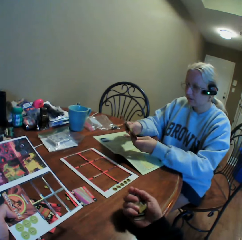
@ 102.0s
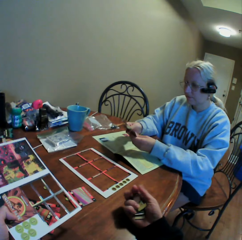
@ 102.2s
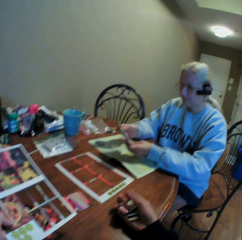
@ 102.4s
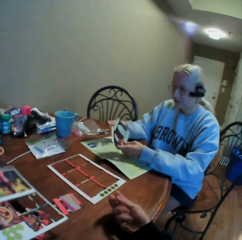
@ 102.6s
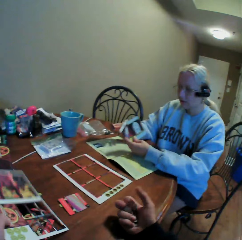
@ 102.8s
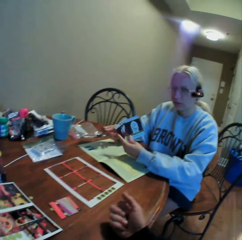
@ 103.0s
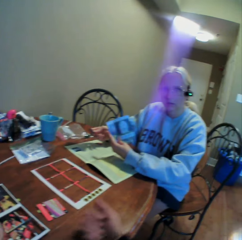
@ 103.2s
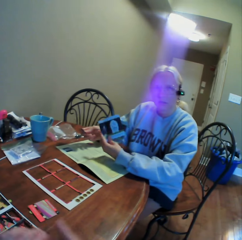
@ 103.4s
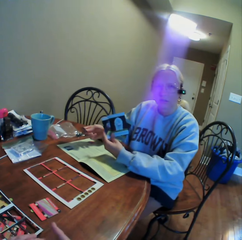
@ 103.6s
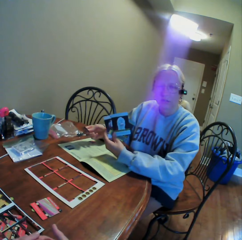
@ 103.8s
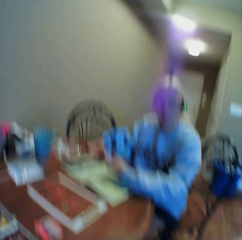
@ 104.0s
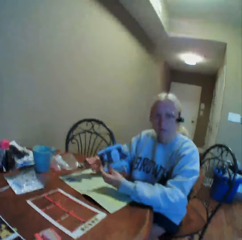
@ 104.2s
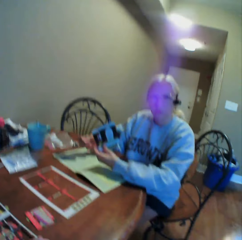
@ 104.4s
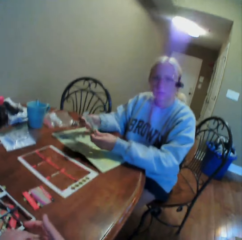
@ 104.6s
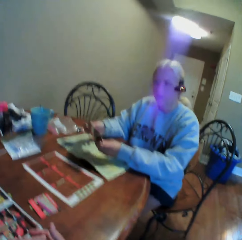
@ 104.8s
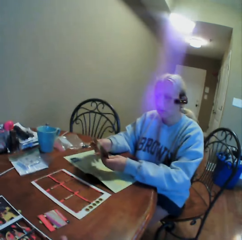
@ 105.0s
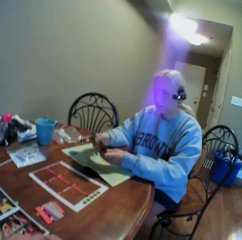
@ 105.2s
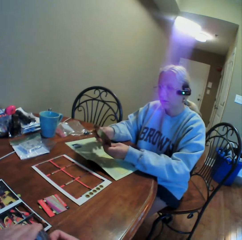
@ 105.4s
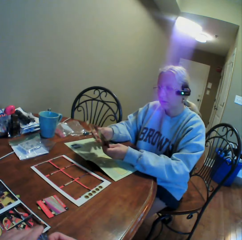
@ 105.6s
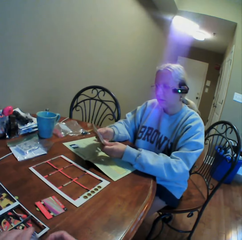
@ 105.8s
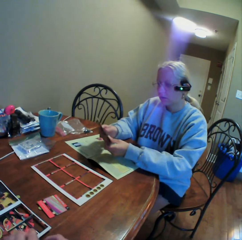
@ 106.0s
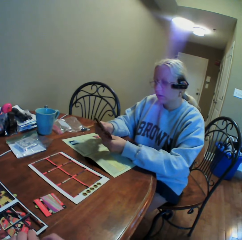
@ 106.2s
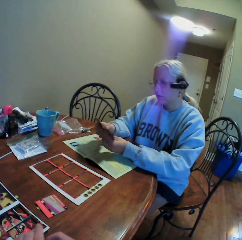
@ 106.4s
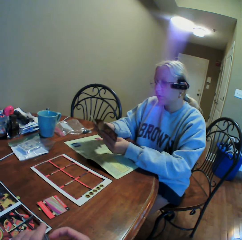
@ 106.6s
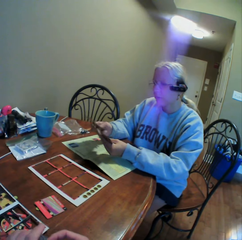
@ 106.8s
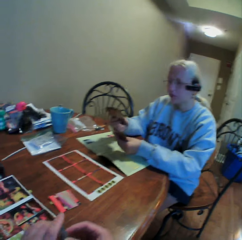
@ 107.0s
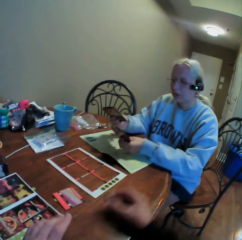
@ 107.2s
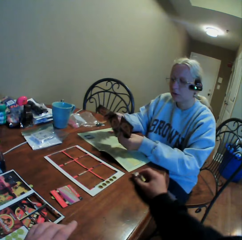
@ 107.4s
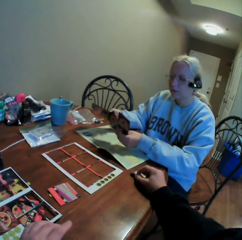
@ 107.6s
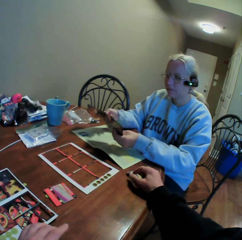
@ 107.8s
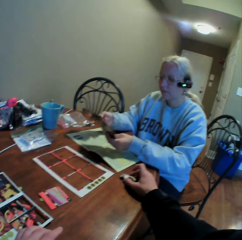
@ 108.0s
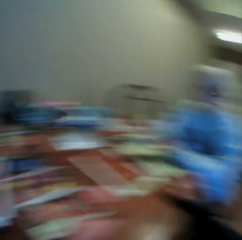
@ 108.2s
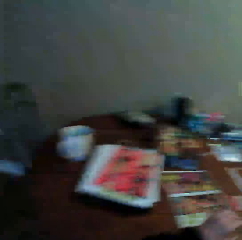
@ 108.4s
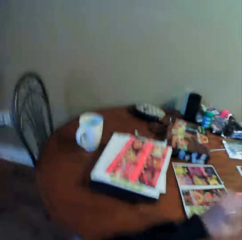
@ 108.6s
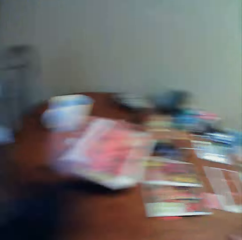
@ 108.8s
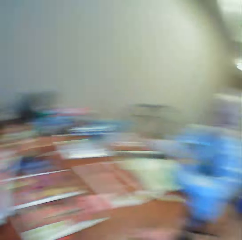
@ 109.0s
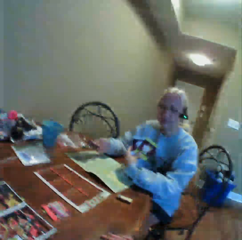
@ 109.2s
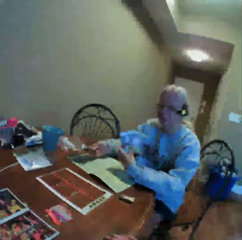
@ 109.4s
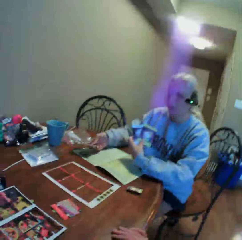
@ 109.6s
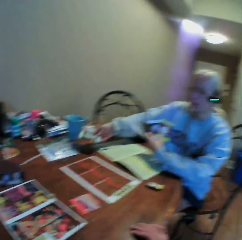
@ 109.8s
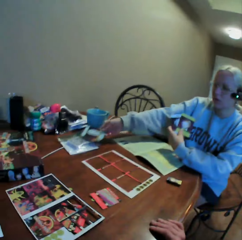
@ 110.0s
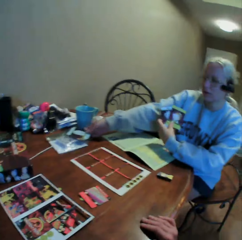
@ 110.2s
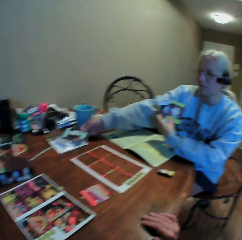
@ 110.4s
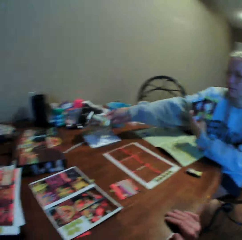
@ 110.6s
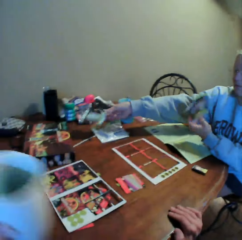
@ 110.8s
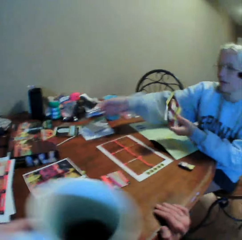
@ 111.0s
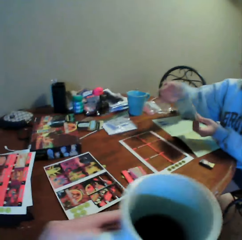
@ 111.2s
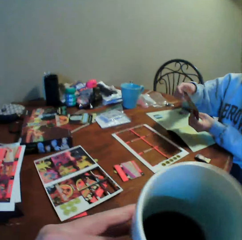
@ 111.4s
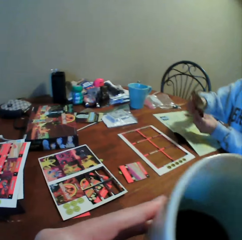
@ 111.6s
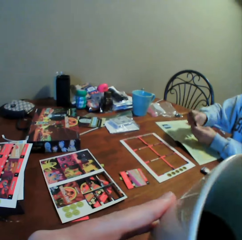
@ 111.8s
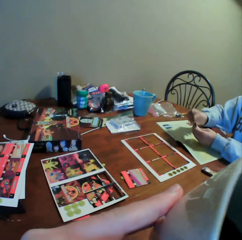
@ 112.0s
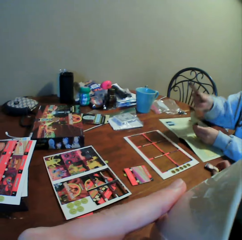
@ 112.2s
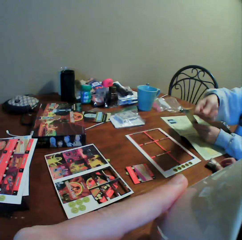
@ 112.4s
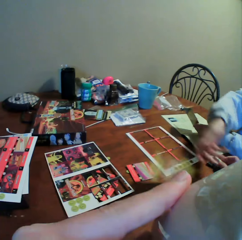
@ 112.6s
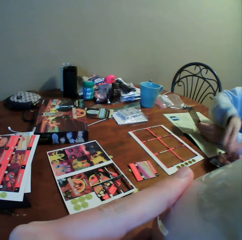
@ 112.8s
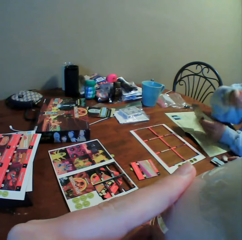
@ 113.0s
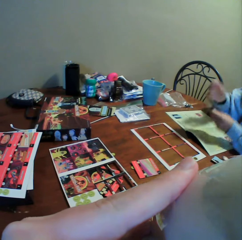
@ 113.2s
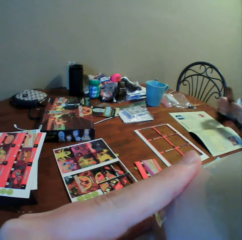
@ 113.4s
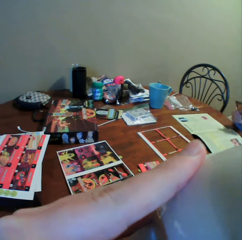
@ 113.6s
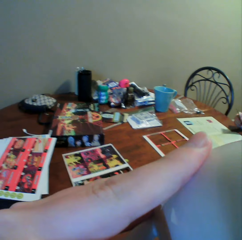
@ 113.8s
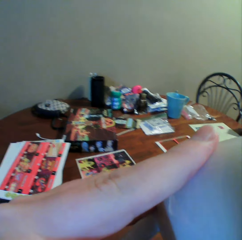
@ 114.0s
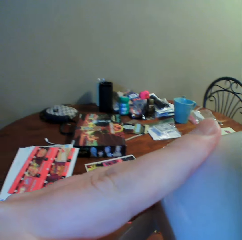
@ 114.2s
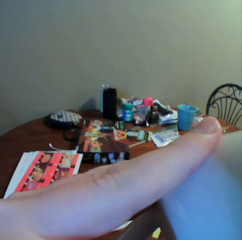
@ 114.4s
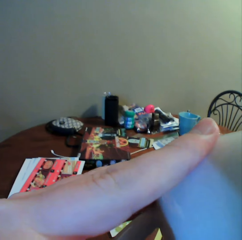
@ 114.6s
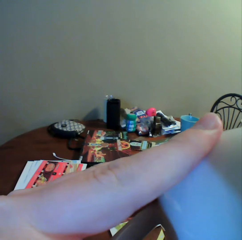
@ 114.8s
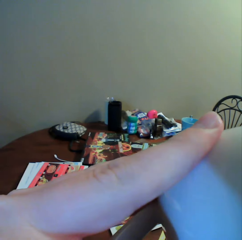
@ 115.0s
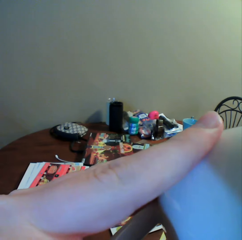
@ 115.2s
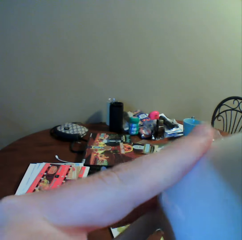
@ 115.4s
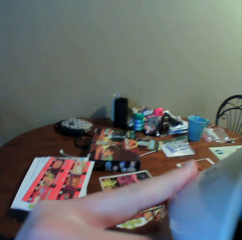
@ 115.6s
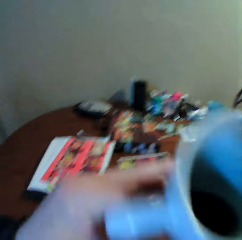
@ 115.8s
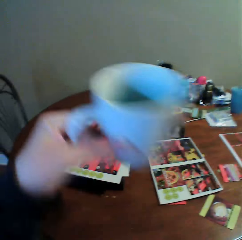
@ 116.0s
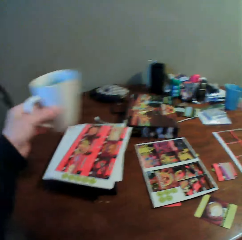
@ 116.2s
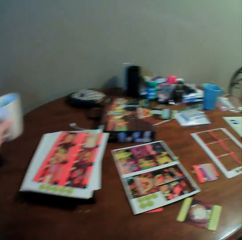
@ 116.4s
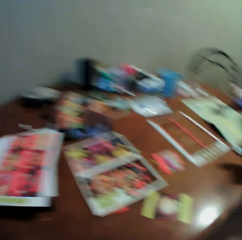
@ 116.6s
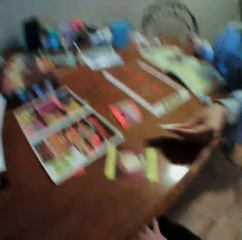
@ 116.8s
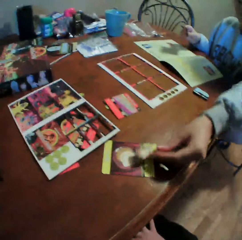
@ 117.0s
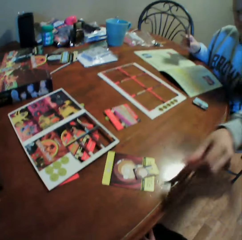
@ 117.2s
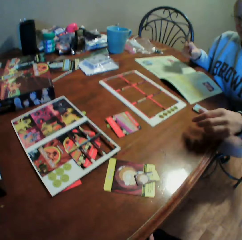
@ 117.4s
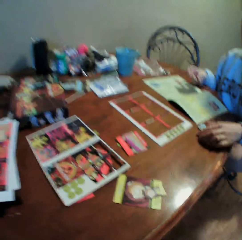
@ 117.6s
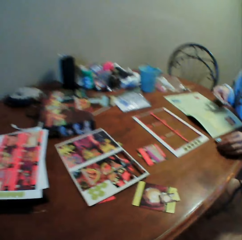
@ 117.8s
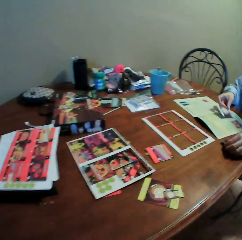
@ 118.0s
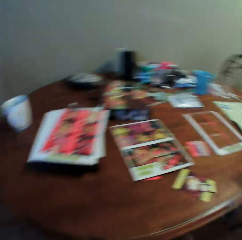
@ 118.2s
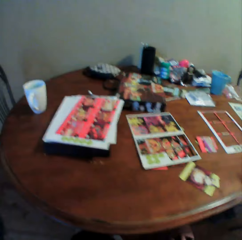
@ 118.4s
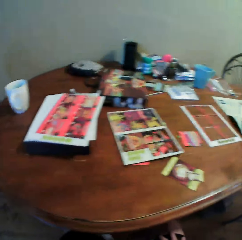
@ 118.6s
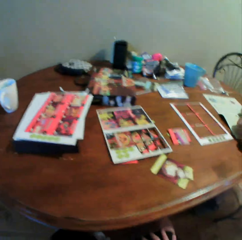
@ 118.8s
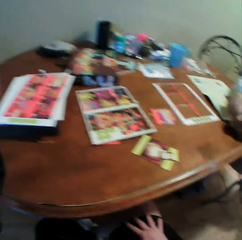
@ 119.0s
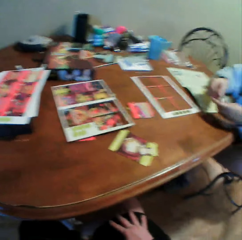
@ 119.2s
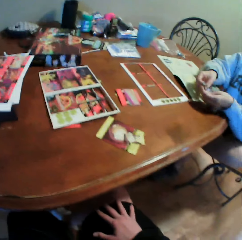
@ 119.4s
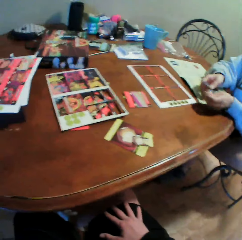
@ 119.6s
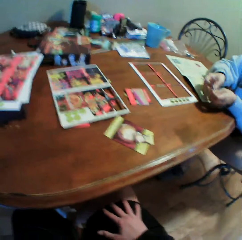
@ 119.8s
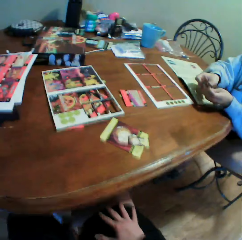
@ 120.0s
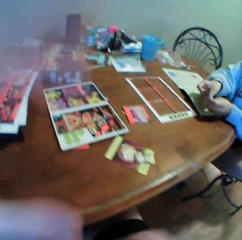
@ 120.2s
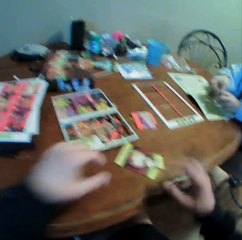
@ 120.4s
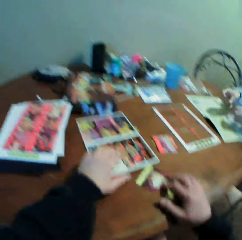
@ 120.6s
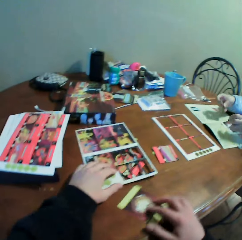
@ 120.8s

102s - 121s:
The camera wearer interacts with a woman. They stare at the woman. The woman holds the cards. The woman moves the cards in her hands. The camera wearer interacts with the woman. They put the cards on the table and look around the table. The woman puts the card on the table. The camera wearer picks up the cup of tea from the table and drinks the tea. The woman throws the card on the table. The woman holds the card. The camera wearer puts the cup of tea on the table. The woman puts the card on the table. The camera wearer stares at the cards on the table. They interact with the woman.

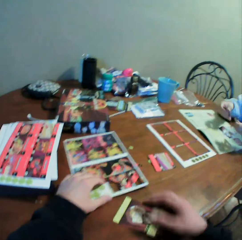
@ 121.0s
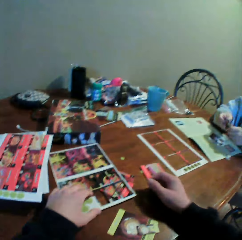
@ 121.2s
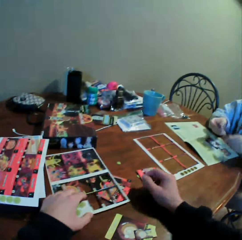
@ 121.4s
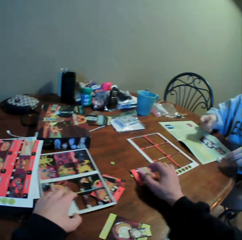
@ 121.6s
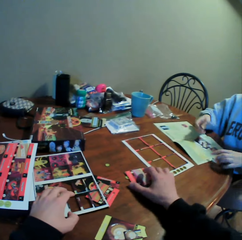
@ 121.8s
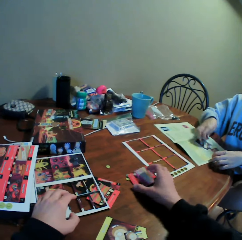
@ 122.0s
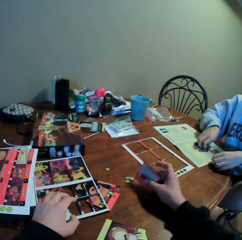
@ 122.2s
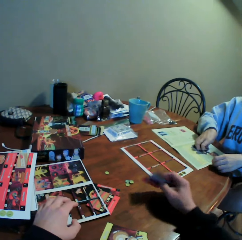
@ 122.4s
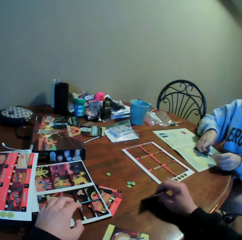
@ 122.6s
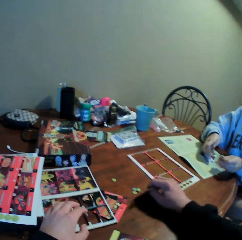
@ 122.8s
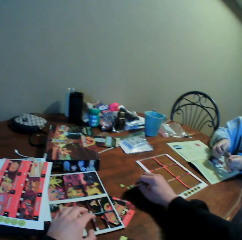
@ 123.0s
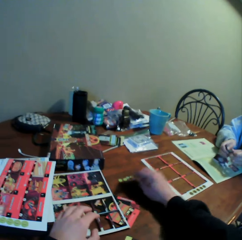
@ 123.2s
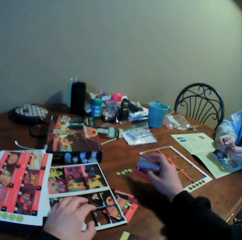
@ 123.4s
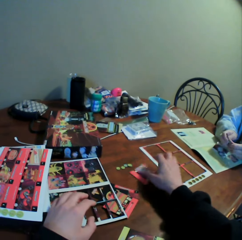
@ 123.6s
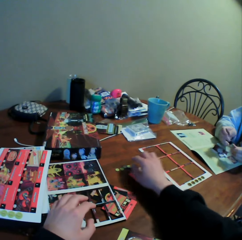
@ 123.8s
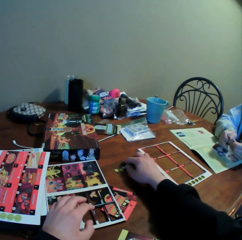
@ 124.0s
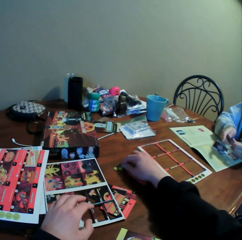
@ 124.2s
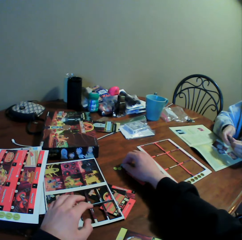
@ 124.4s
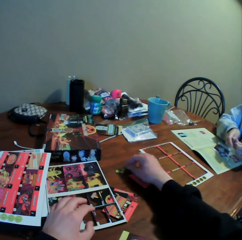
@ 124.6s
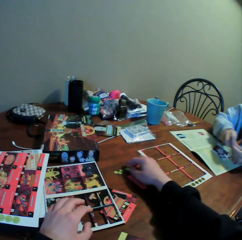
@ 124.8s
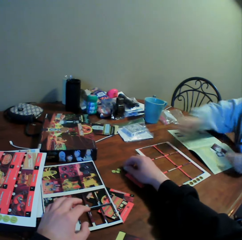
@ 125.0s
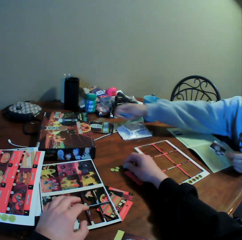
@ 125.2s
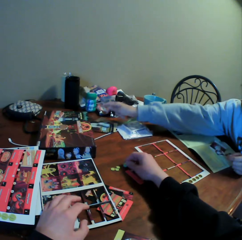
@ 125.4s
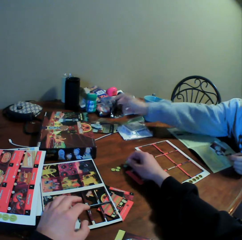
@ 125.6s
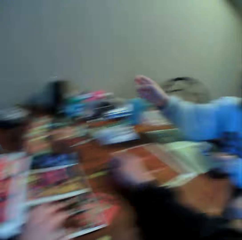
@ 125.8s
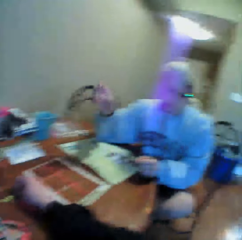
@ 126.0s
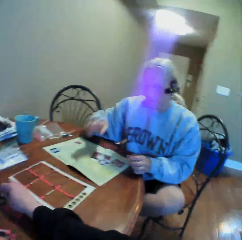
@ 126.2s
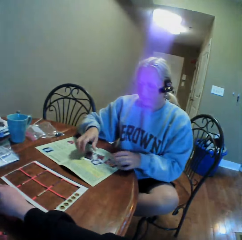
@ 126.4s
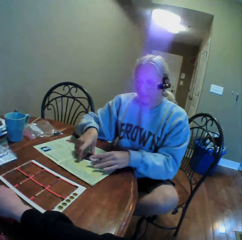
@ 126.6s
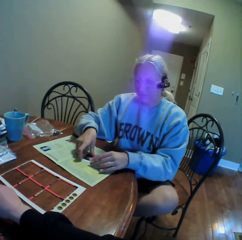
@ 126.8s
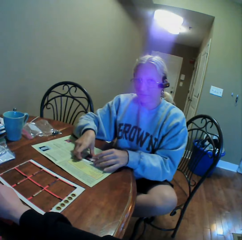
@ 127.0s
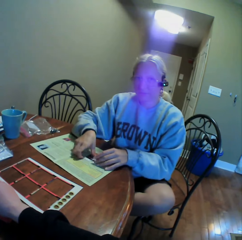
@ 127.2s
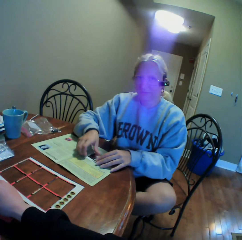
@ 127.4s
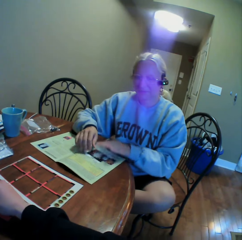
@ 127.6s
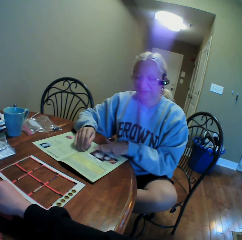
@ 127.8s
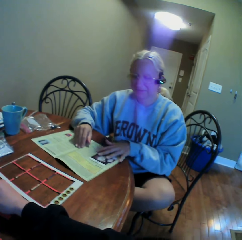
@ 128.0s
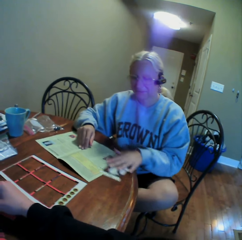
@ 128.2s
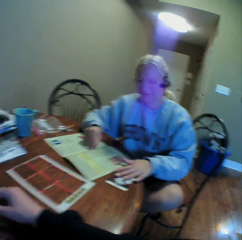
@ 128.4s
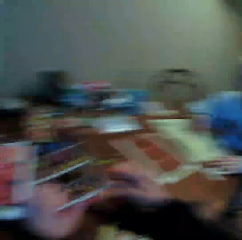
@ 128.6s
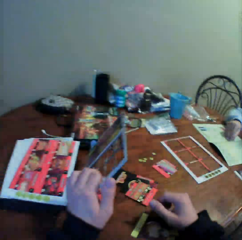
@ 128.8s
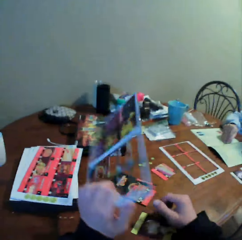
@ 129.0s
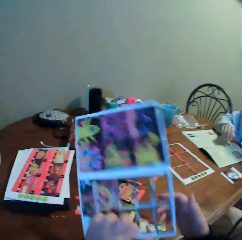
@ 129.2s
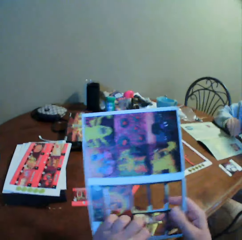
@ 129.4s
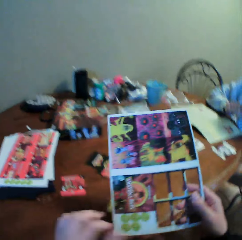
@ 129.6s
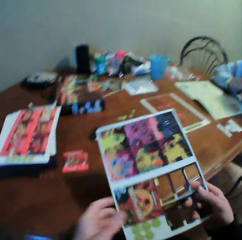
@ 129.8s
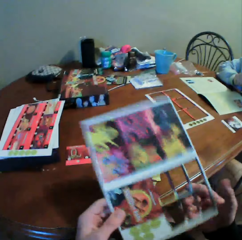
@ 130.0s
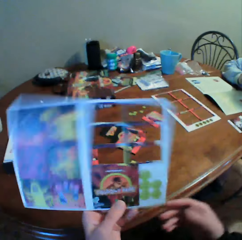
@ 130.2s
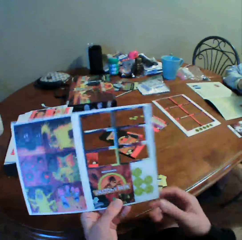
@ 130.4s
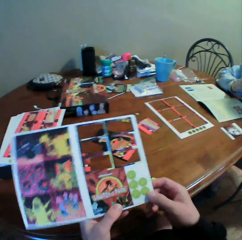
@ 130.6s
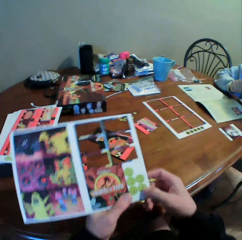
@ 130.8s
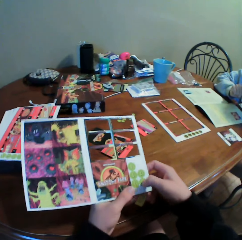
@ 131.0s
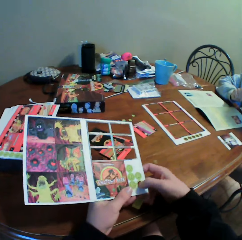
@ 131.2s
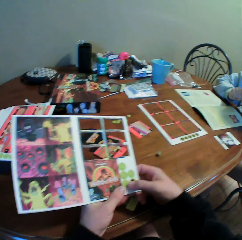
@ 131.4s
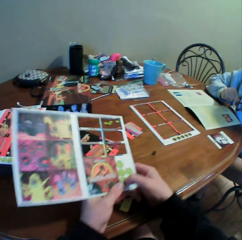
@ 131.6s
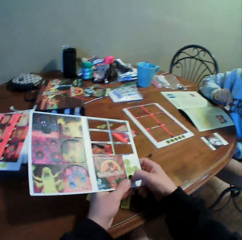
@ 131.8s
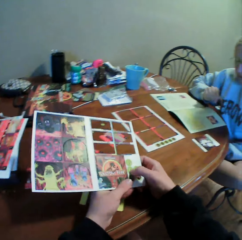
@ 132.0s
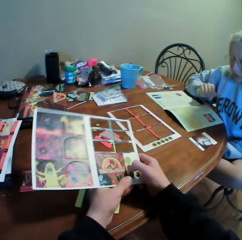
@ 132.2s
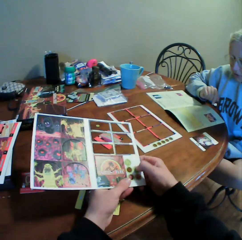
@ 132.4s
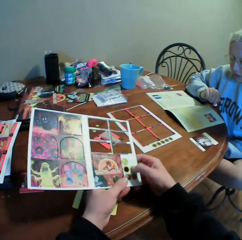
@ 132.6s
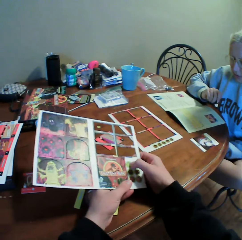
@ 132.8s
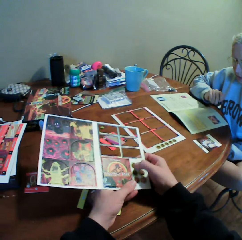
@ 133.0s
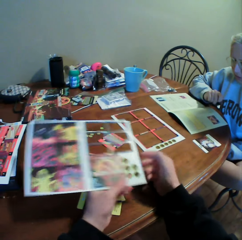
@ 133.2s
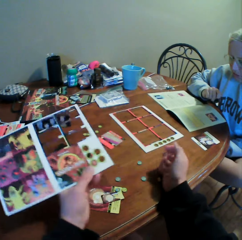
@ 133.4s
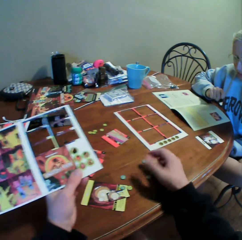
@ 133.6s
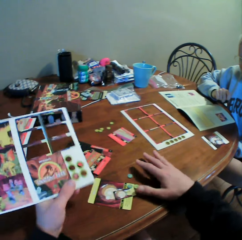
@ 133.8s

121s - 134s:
The camera wearer moves the cards on the table. He moves card holders on the table. A woman puts the card on the table. The camera wearer stares at the woman. The woman holds the cards. The woman moves the card on the table. The camera wearer looks around the table and picks up the cards assemble board or card holder from the table. He holds the card holder. He rotates the cards assemble board in his hands. He removes the cards or counters from the cards assemble board.
